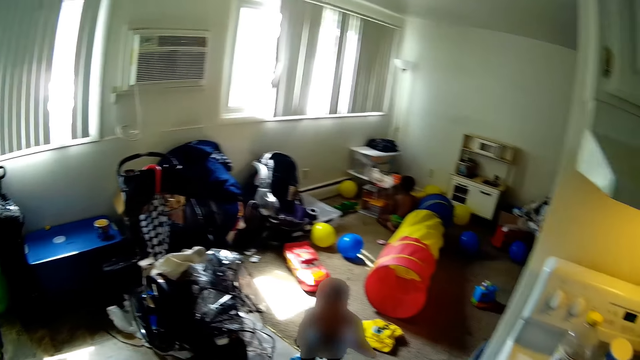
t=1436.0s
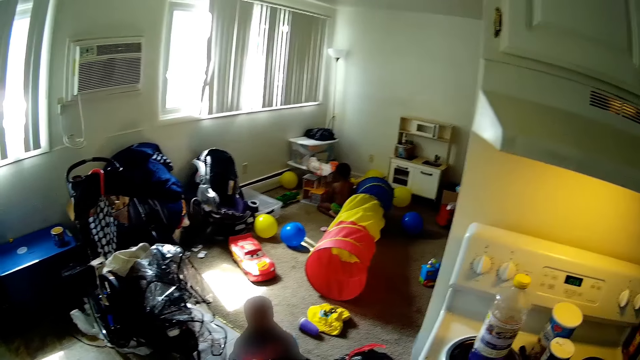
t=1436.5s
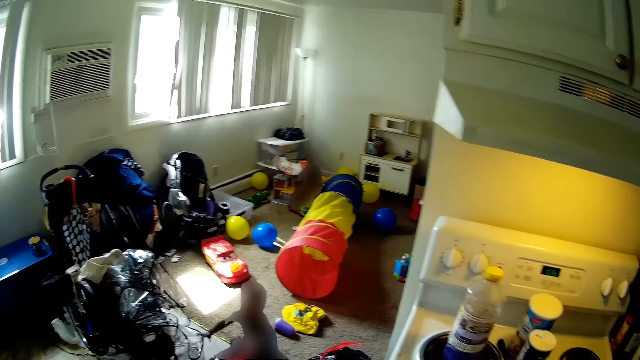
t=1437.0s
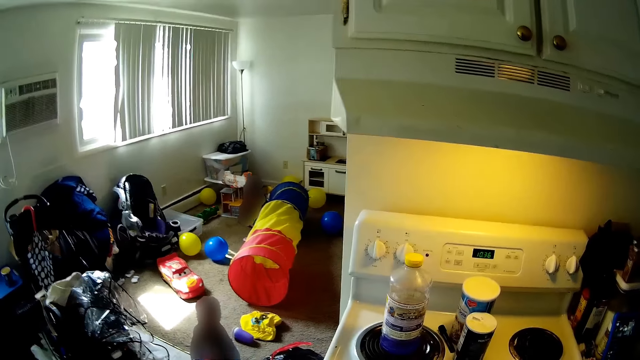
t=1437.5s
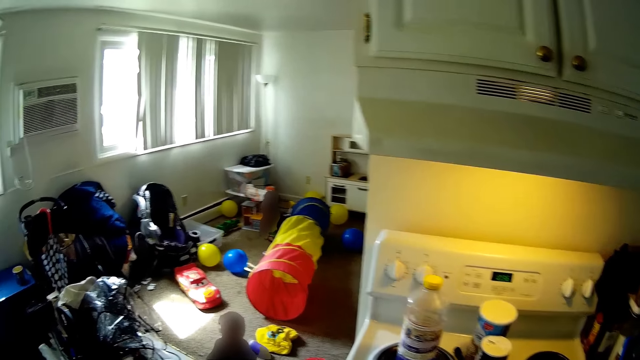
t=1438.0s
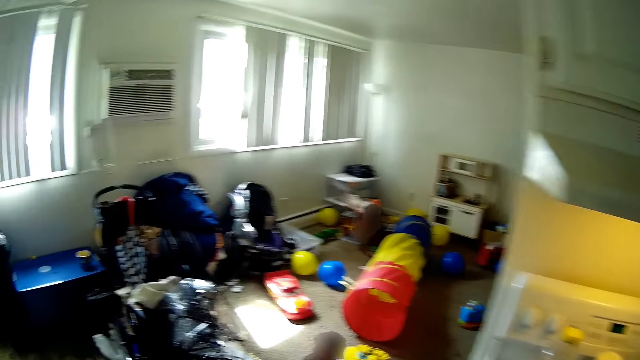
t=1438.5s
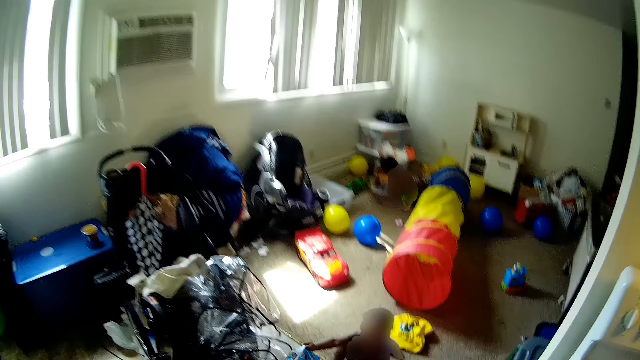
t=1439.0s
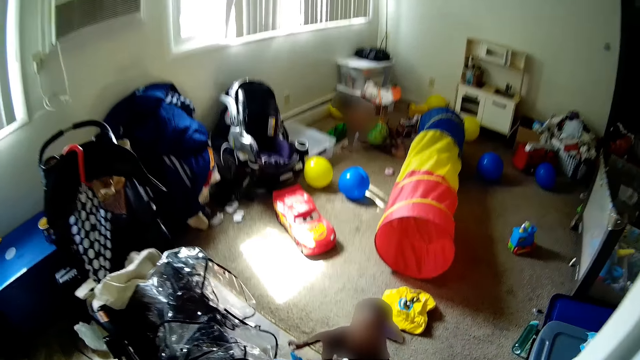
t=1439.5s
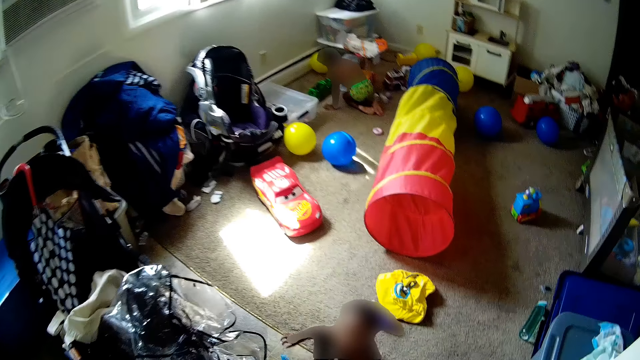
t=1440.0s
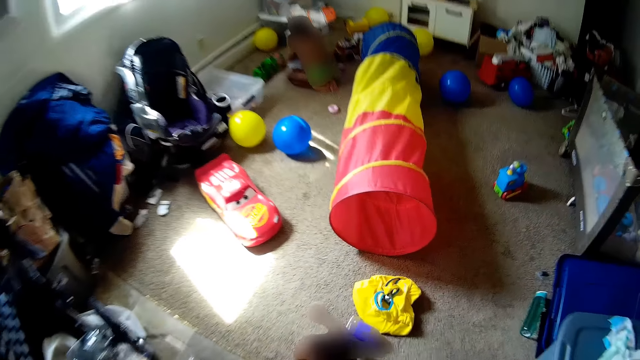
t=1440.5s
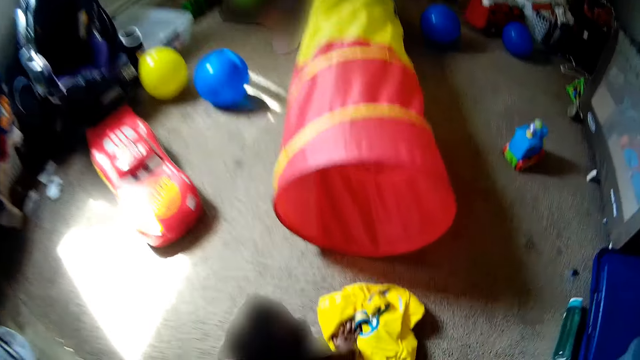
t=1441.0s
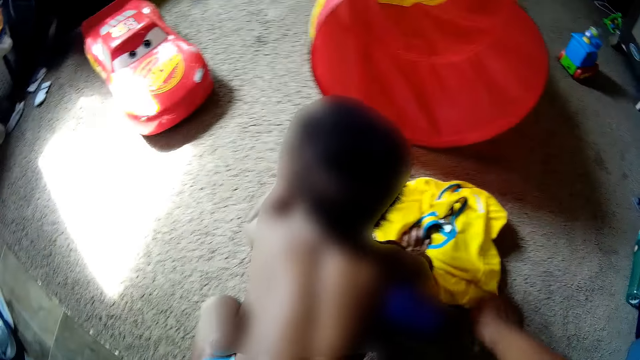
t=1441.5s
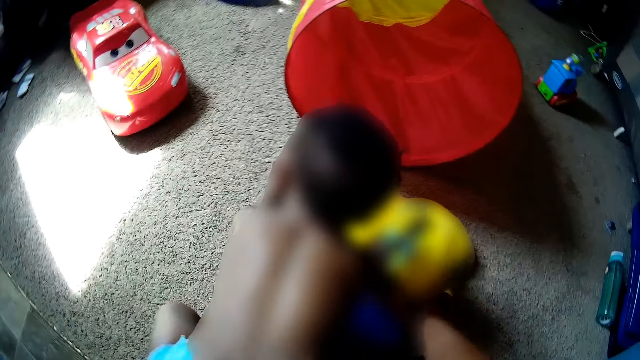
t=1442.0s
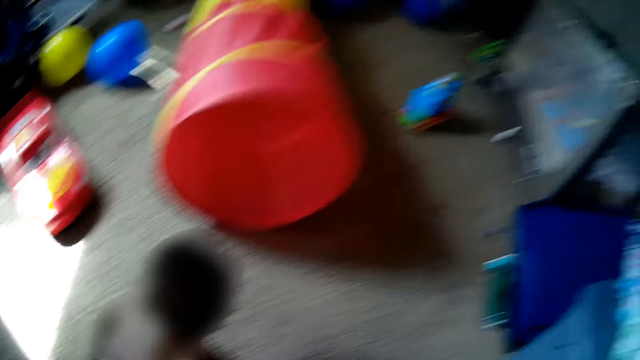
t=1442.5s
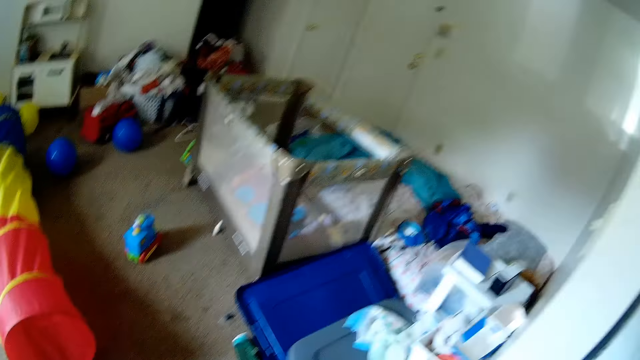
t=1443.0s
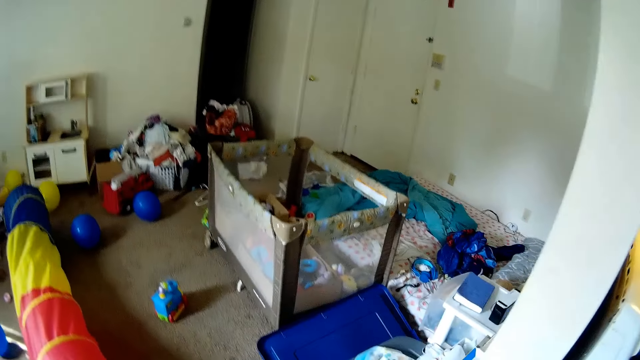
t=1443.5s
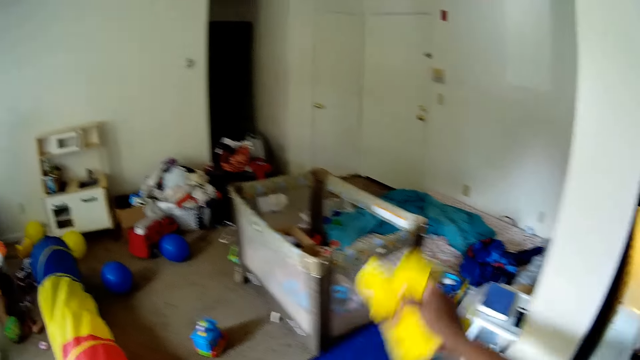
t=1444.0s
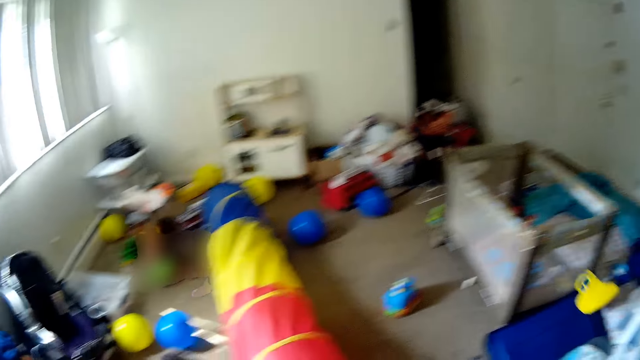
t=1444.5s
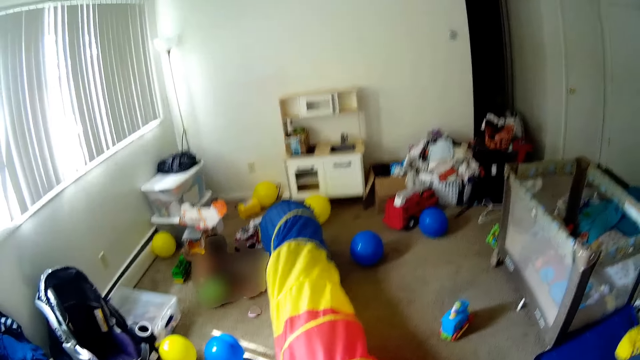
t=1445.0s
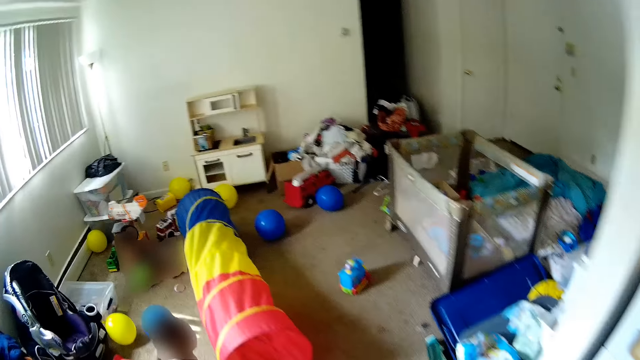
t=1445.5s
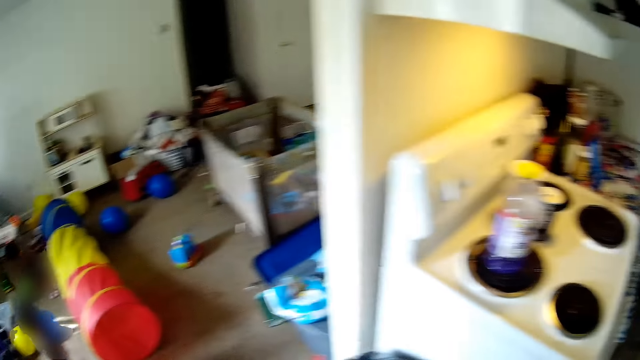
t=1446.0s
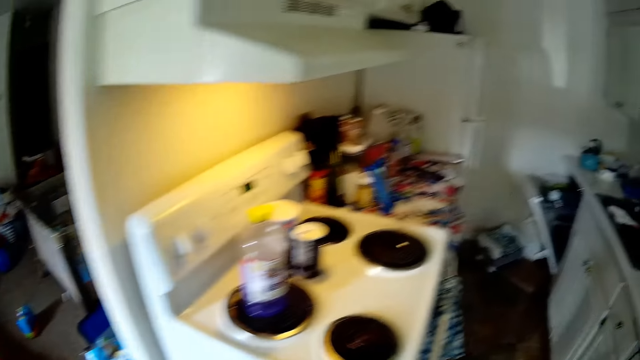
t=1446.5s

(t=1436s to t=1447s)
The camera wearer talks to the baby. The baby gets up. The camera wearer interacts with the boy. She picks up a cloth from the floor with her right hand. She throws the cloth in her right hand on the floor. She walks in the kitchen.

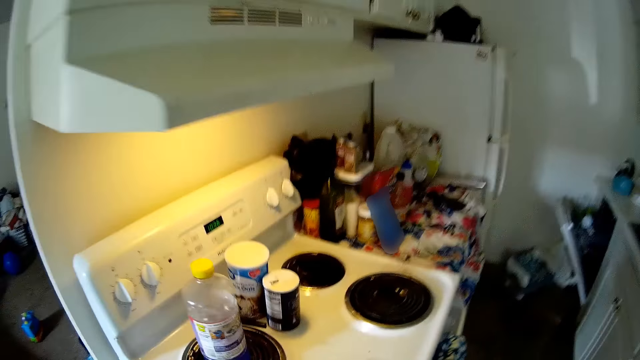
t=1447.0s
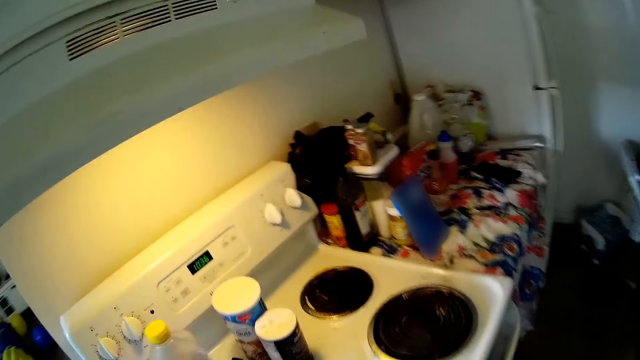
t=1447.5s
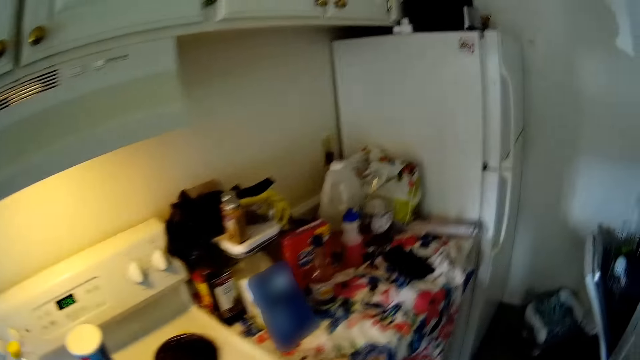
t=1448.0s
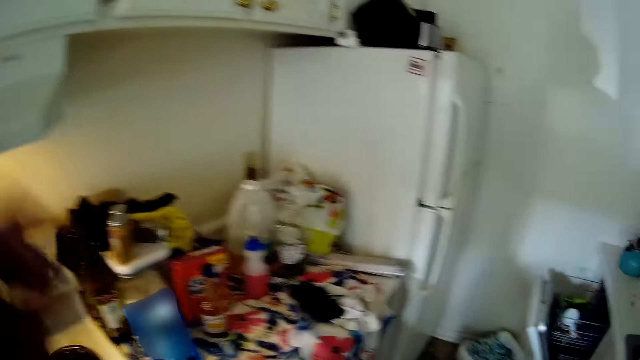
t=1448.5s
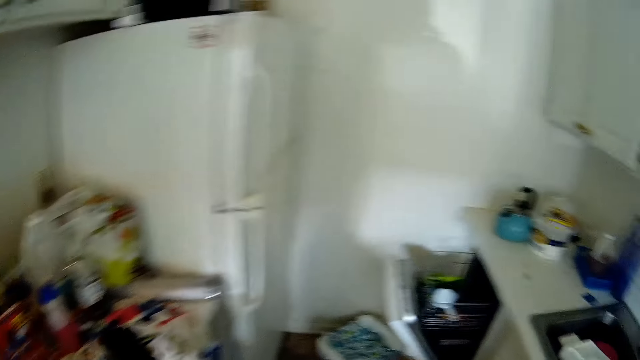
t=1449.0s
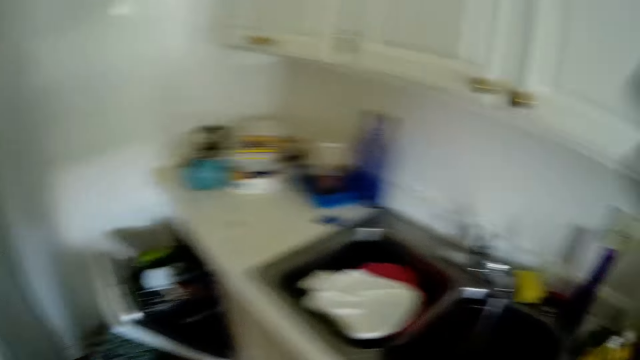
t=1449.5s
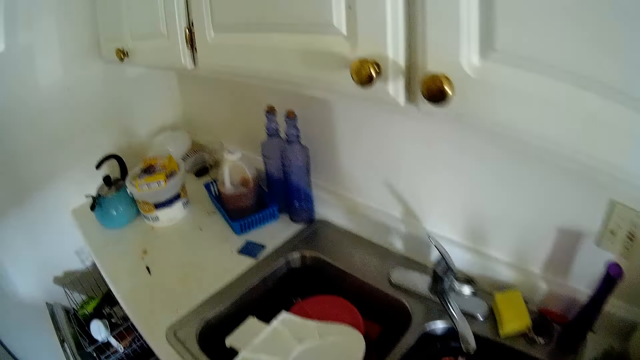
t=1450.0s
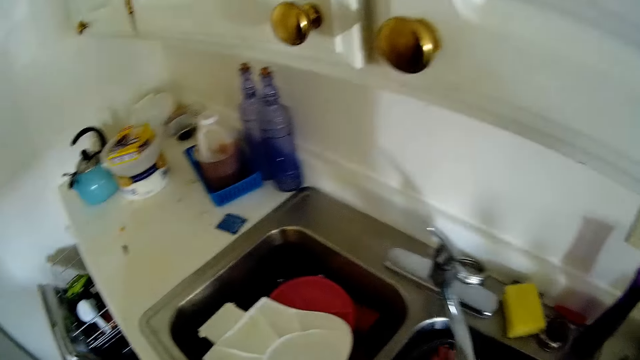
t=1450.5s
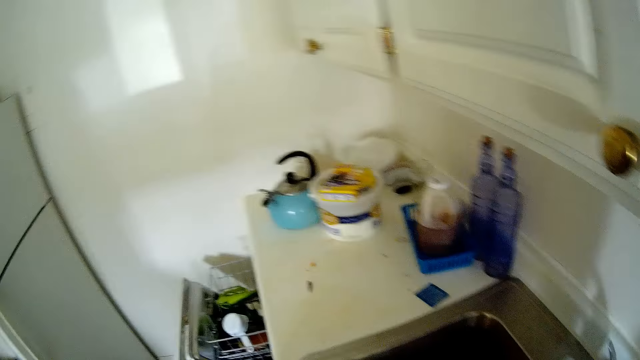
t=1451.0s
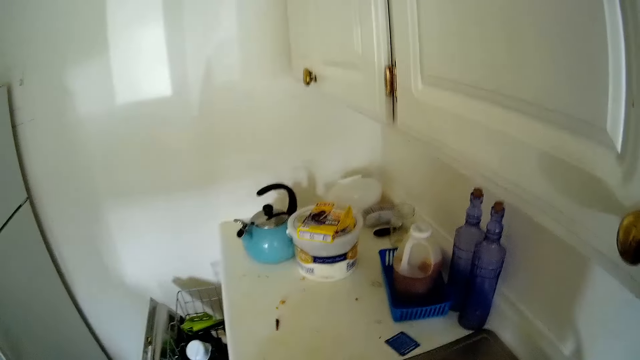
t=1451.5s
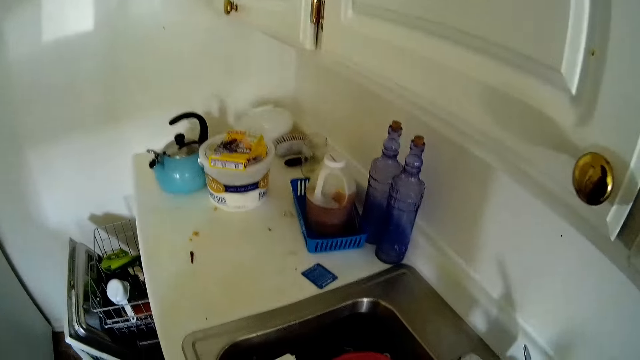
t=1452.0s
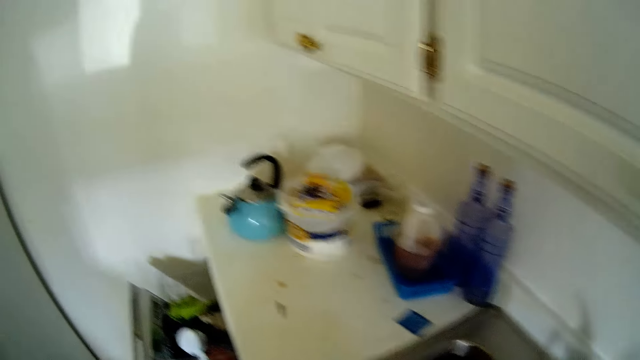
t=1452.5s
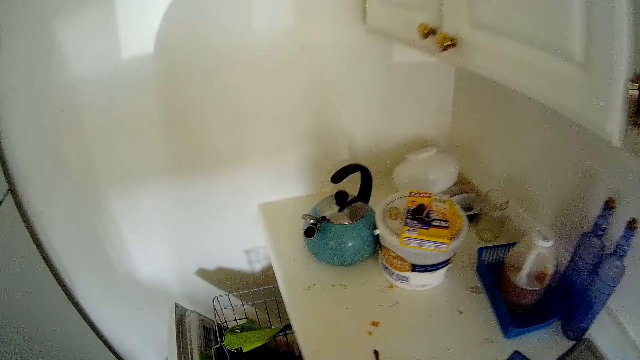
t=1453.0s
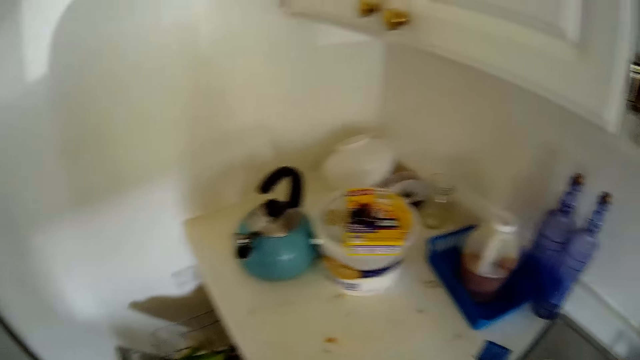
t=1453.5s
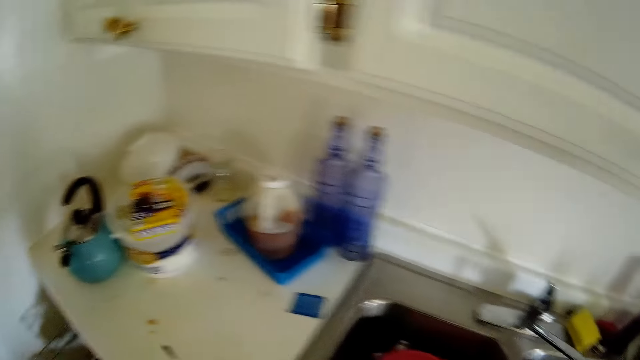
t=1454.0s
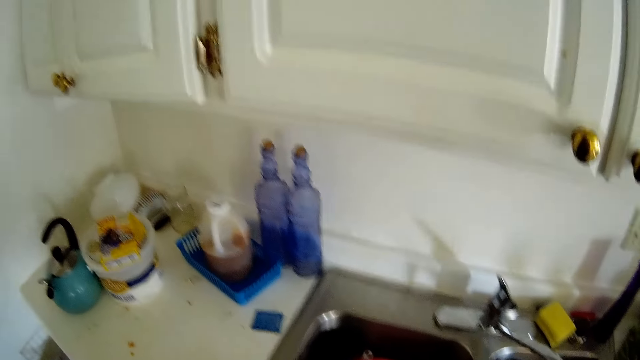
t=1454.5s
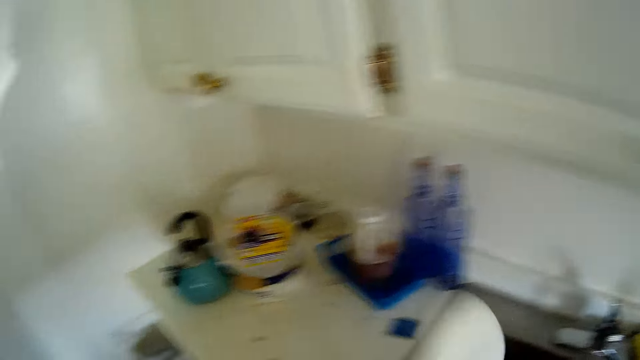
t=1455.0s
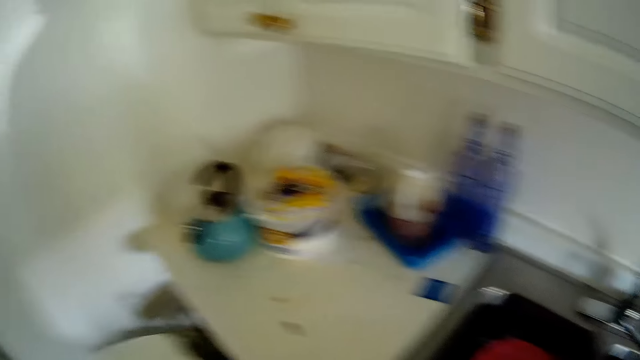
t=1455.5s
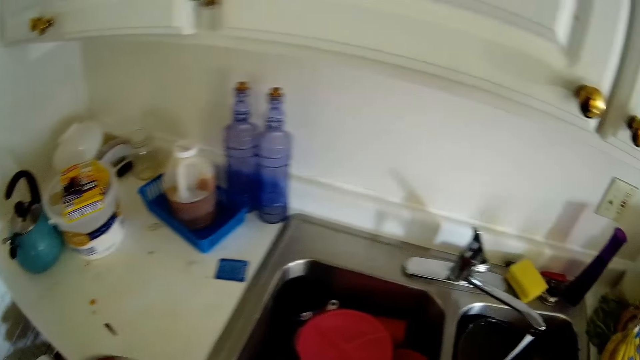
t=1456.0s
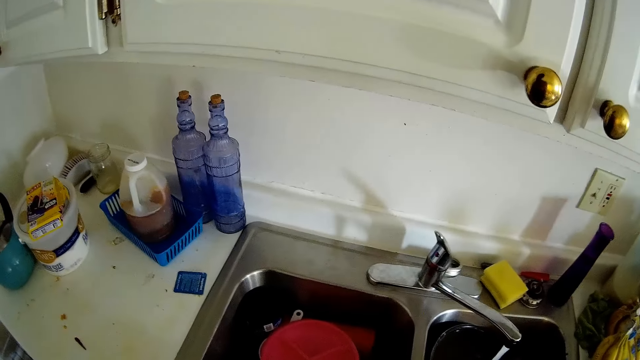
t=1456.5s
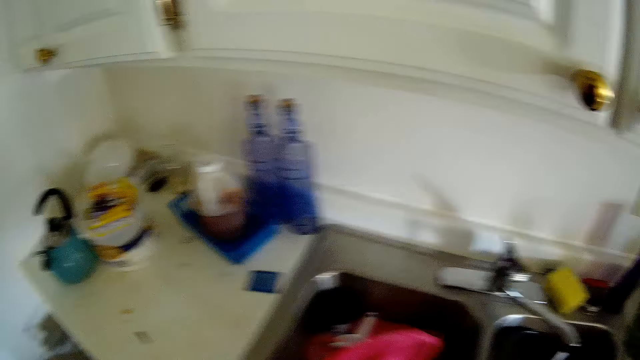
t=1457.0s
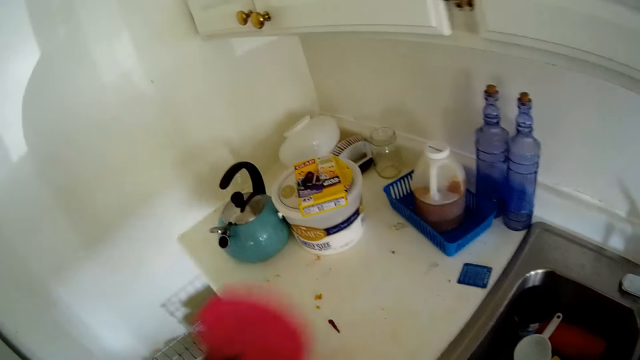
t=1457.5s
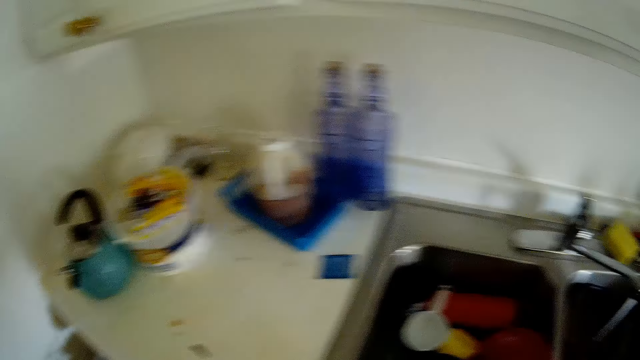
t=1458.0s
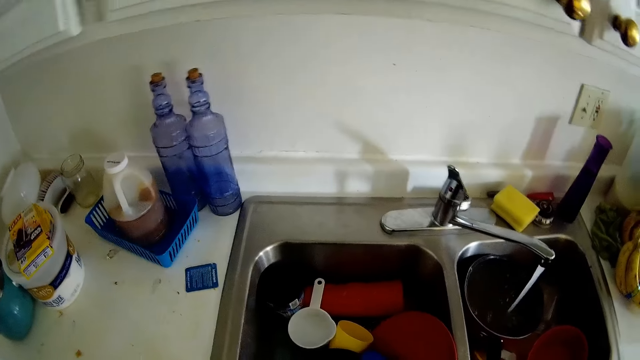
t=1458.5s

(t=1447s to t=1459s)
The camera wearer opens the water tap. She adjusts a camera on her head with both hands. She rinses her right hand with water from the tap on a sink. She cleans a plate. She puts the plate on the drawer. She takes a plate from the sink with her left hand. She drops the plate in her left hand in a plate rack. She takes a plate from the sink with her left hand. She drops the plate in her left hand in the plate rack.
